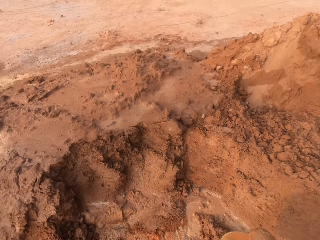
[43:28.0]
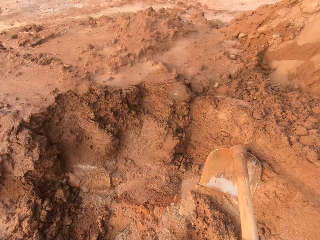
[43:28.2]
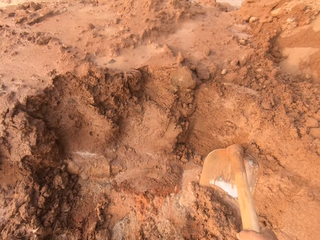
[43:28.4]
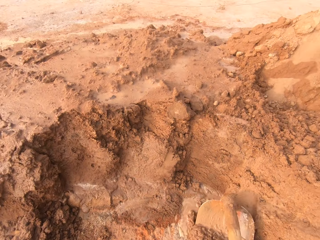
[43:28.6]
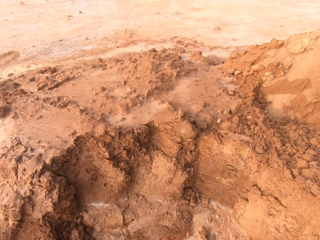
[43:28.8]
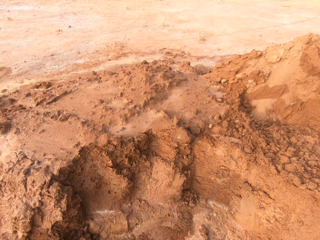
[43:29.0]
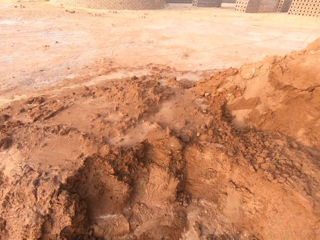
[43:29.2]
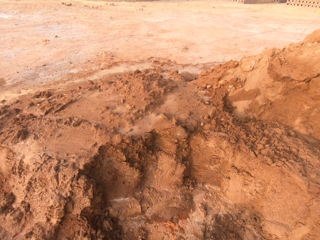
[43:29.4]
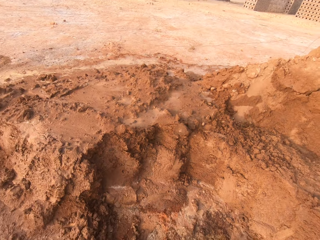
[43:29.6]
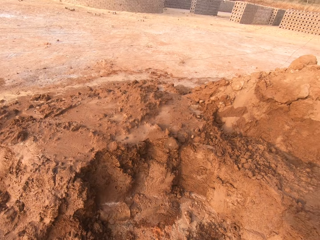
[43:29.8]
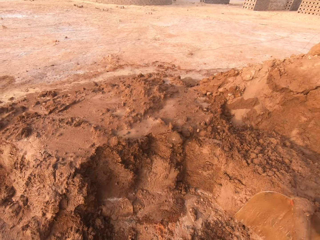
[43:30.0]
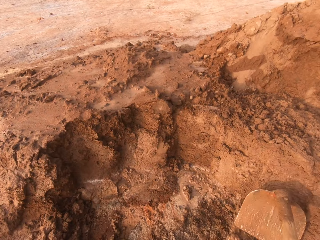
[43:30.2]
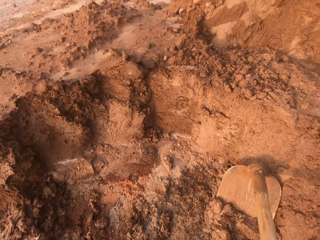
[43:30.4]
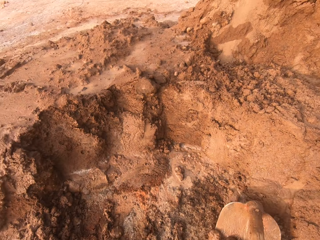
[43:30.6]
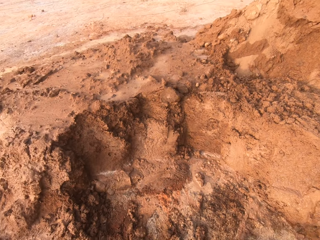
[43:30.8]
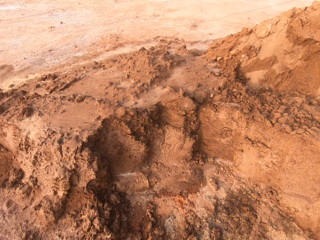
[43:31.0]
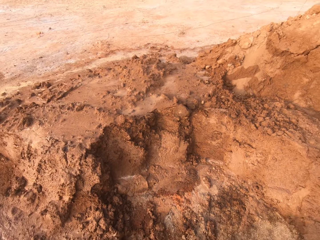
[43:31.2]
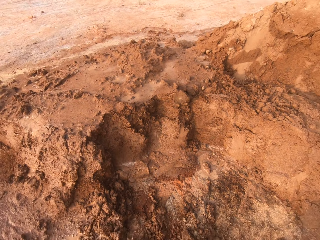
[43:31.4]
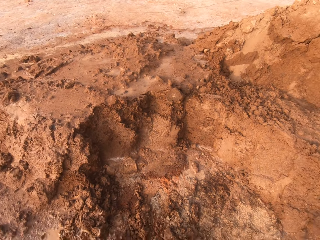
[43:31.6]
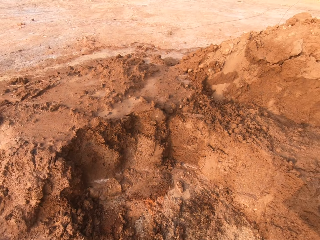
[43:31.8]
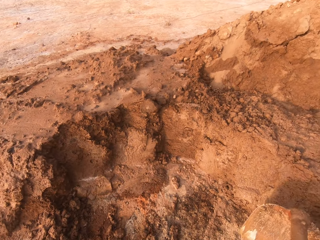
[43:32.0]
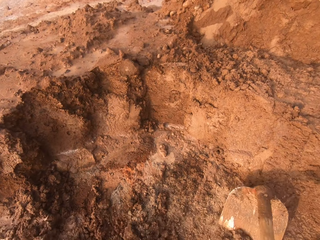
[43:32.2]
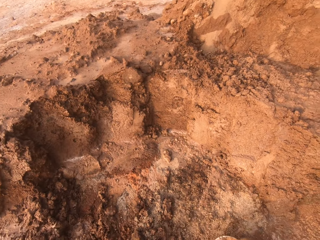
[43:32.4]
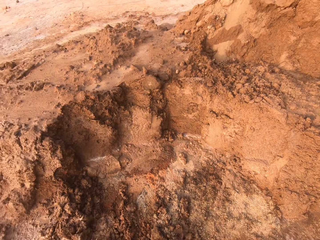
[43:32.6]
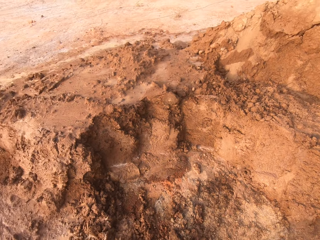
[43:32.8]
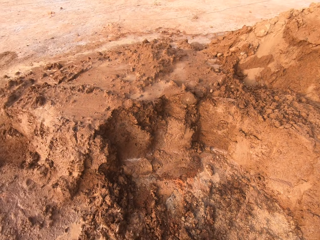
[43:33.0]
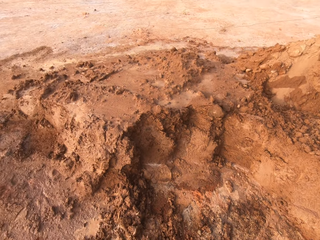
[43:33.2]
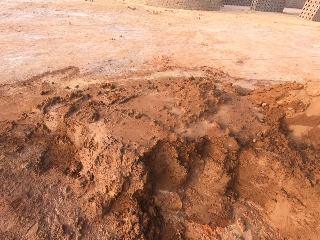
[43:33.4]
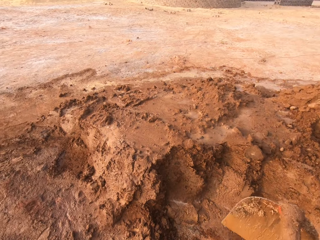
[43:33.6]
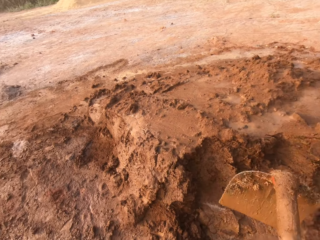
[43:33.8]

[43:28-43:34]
The camera wearer gathers sand from the heap of sand on the ground with the hoe in his right hand.

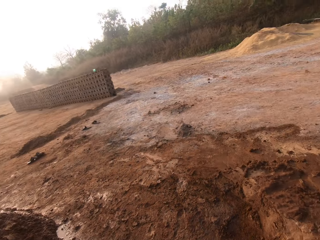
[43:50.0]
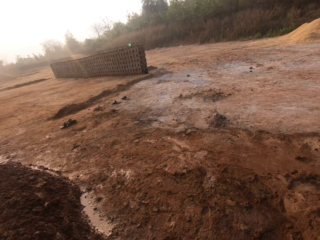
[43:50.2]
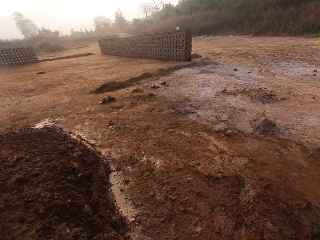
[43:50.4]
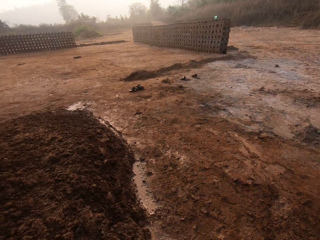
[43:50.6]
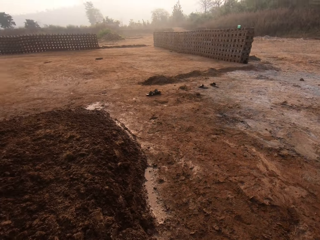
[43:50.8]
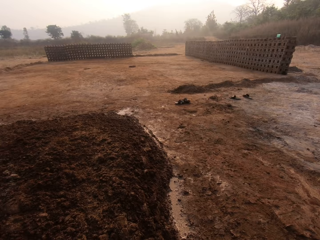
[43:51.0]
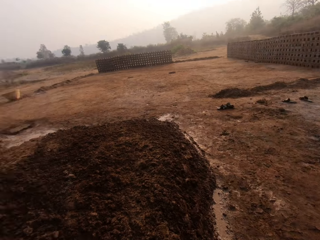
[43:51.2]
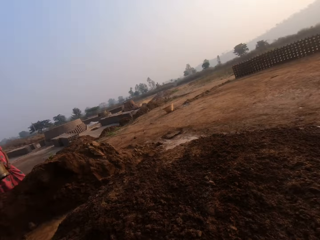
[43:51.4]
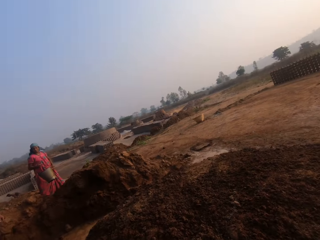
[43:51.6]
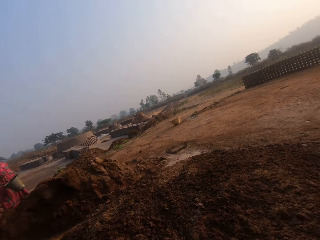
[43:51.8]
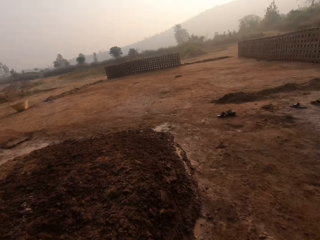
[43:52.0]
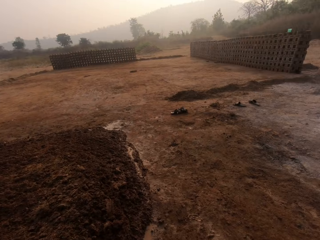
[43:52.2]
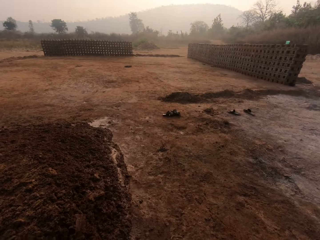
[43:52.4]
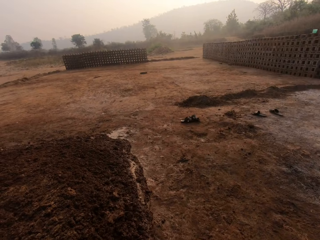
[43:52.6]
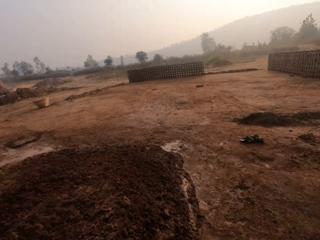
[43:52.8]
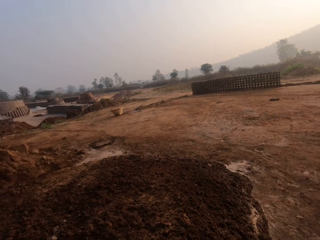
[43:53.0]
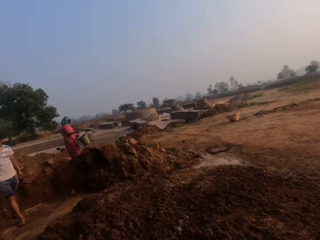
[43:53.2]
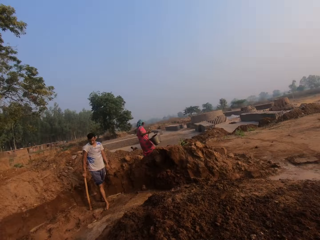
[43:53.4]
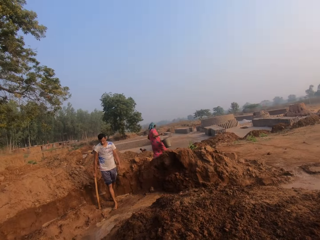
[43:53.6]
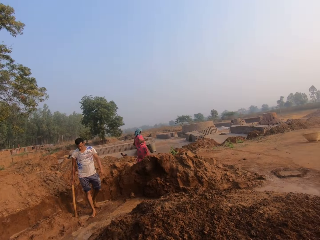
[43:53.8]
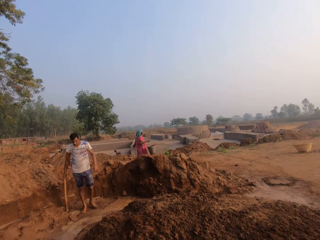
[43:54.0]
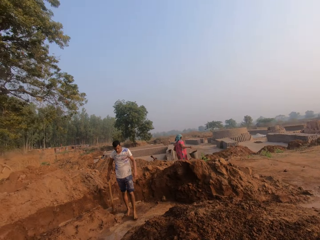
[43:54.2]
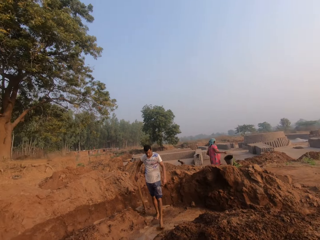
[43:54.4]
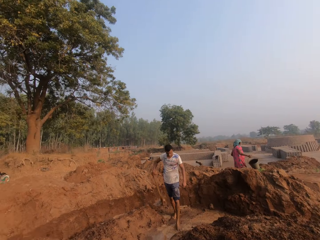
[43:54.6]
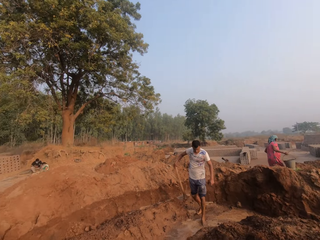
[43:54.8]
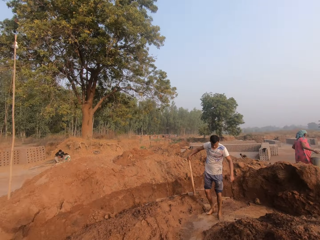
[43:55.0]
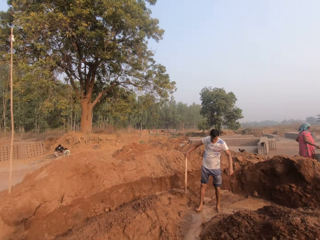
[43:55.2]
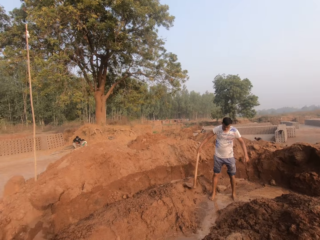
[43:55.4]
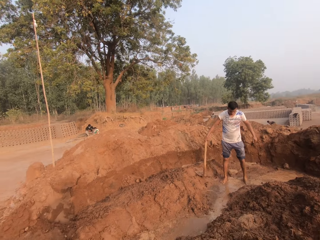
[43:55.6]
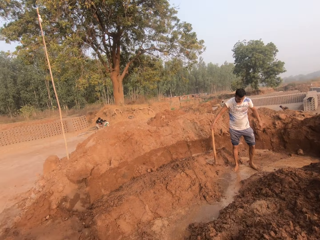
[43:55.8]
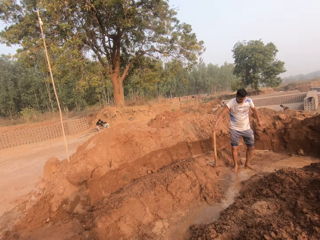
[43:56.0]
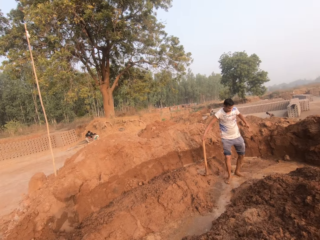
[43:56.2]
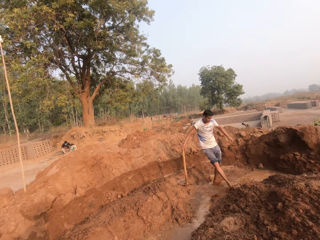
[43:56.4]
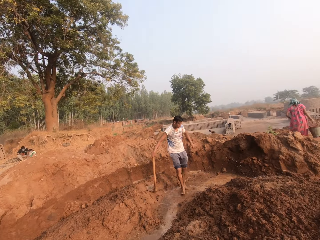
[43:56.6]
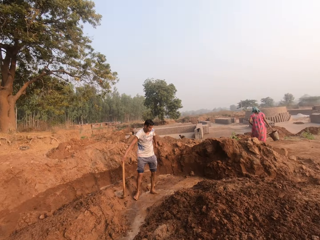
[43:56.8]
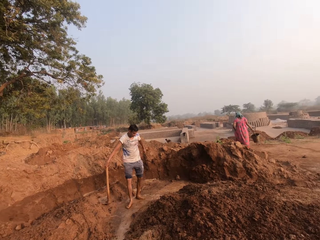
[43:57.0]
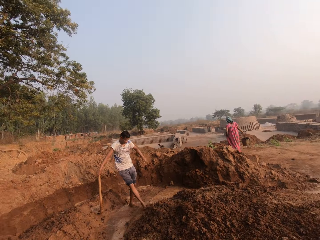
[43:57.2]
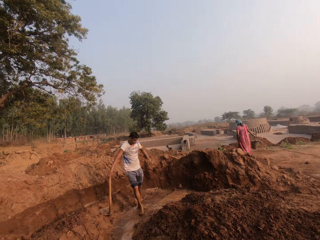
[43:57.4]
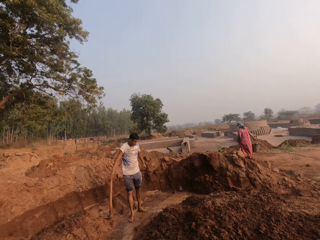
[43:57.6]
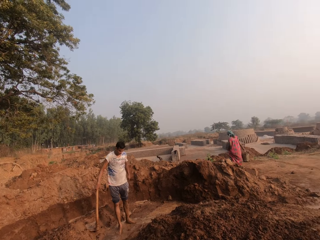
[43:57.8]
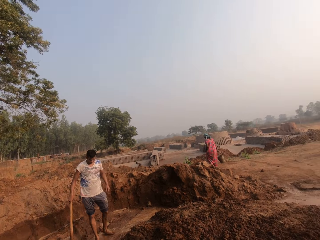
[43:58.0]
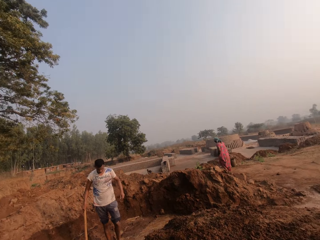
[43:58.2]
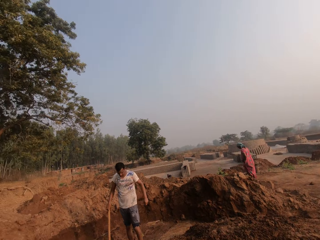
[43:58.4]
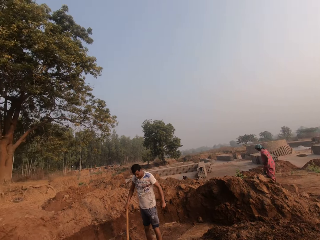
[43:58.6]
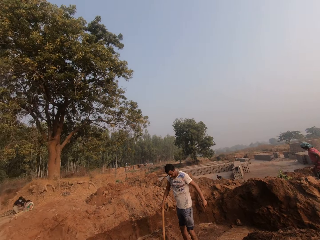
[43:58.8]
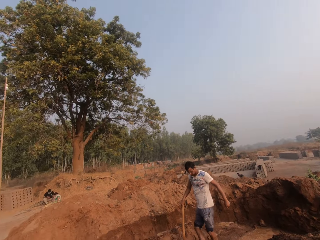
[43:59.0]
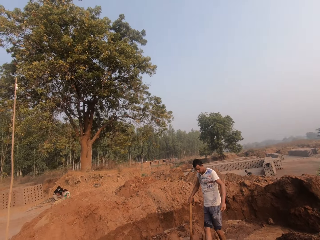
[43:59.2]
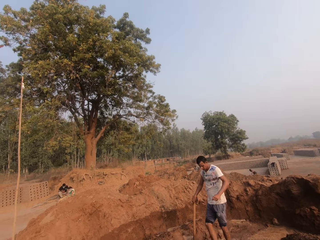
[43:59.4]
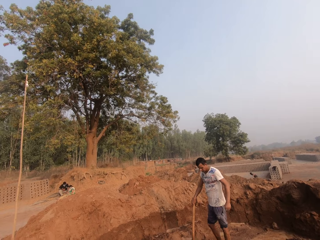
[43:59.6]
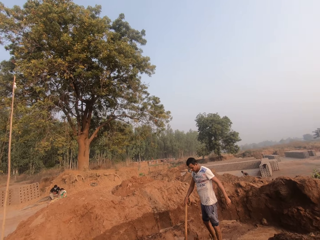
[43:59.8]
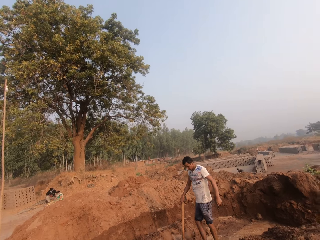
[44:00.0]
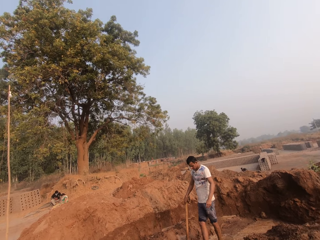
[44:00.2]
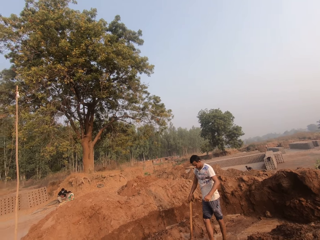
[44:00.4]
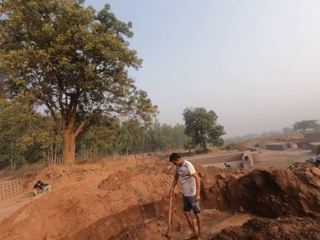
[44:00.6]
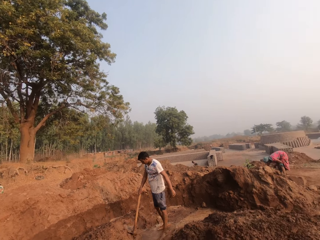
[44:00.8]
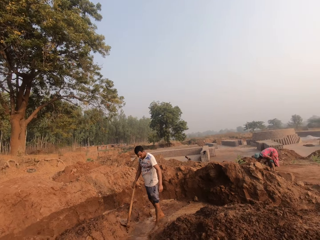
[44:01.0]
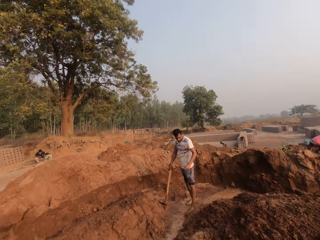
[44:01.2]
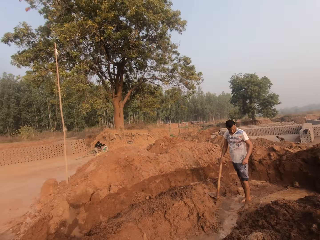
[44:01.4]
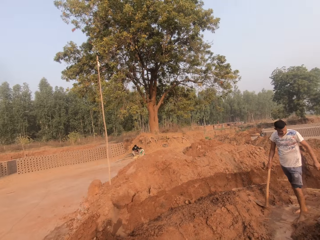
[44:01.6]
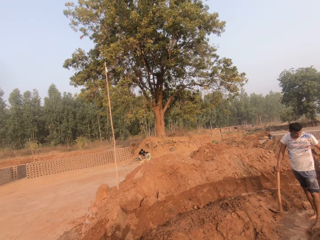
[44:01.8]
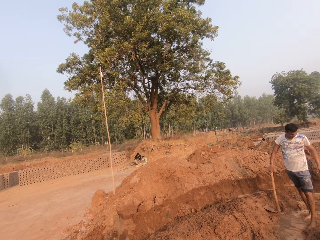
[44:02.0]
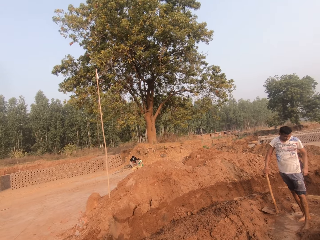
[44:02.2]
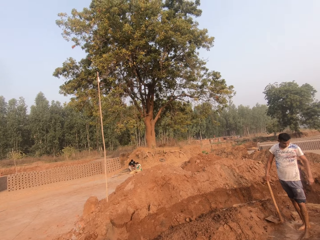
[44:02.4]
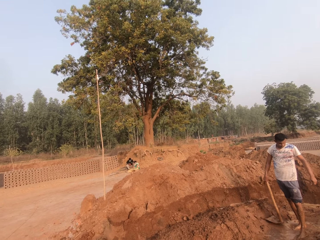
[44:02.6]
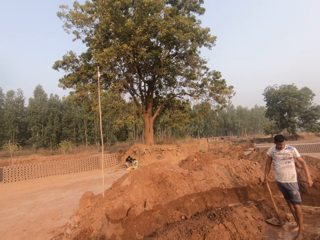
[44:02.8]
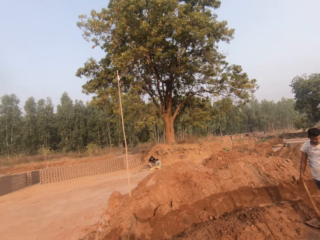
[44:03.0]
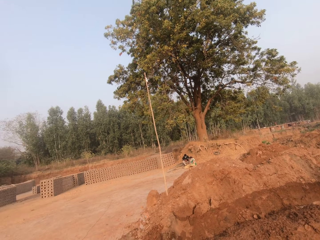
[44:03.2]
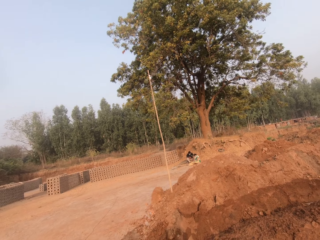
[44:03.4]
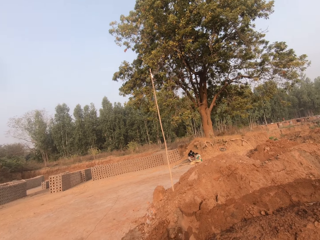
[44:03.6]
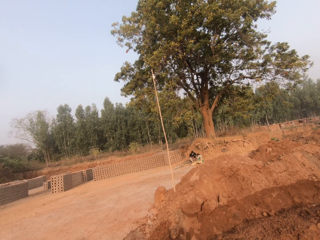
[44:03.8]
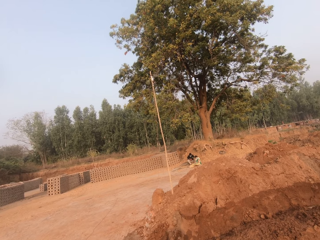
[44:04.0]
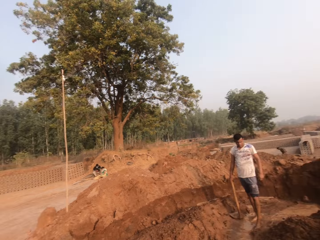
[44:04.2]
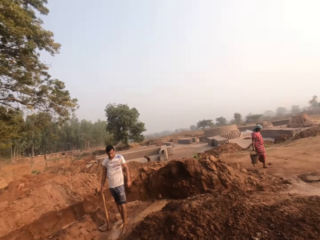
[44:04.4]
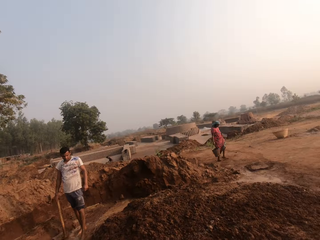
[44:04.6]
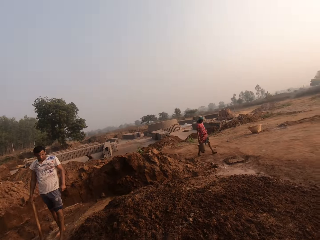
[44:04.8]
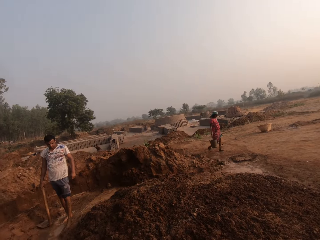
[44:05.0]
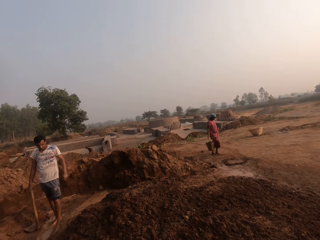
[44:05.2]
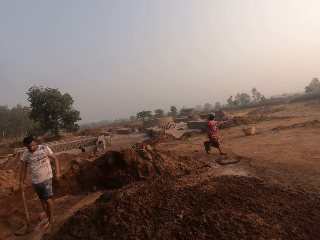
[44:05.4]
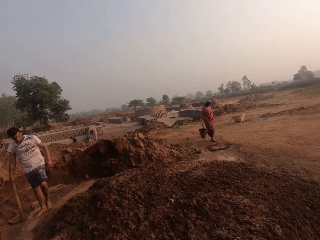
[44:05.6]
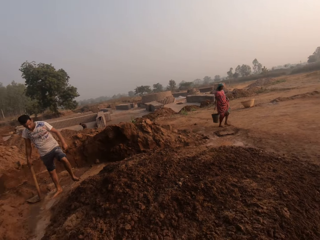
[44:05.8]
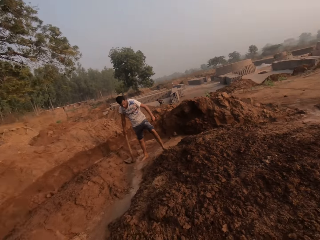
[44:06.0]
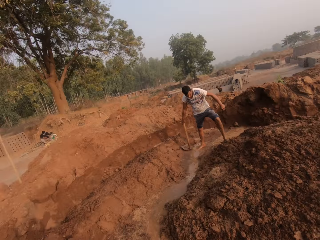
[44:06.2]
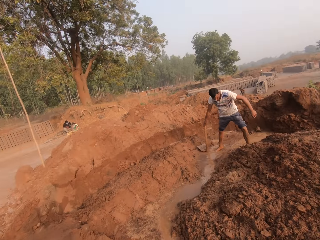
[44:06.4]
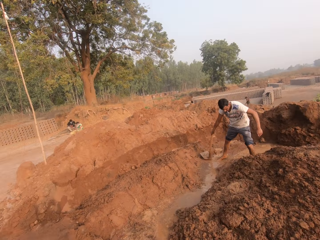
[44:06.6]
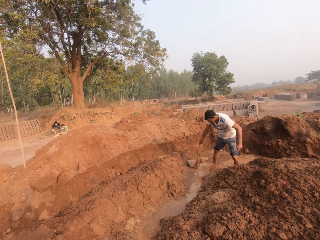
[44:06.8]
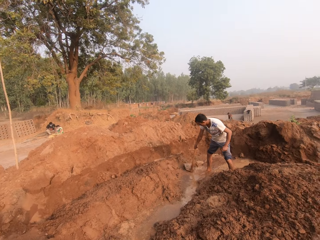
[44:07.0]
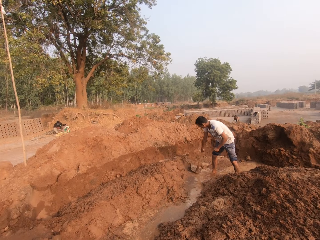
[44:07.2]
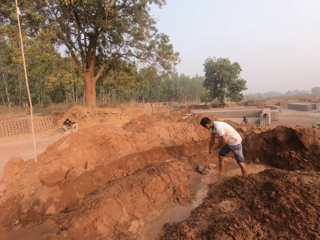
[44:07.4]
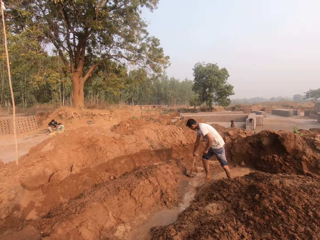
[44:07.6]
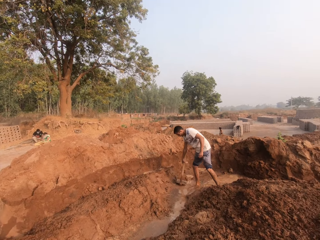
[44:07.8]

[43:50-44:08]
The woman stands beside a heap of sand with the bucket in her right hand. A man holds a hoe with his right hand. The camera wearer looks around. The man places the hoe in his right hand on the heap of sand on the ground. The man moves sand with his right leg. The man picks the hoe from the heap of sand with his right hand. The woman walks away with the bucket in her right hand. The man places the hoe on the ground with his right hand.
